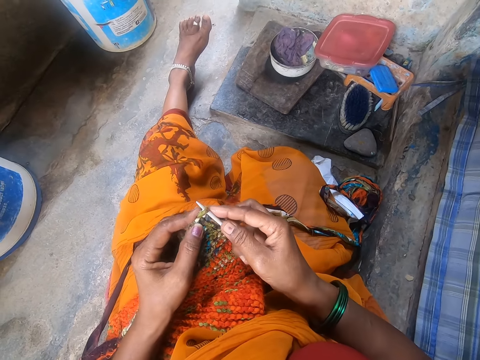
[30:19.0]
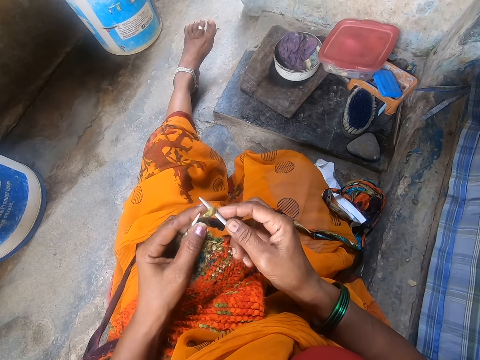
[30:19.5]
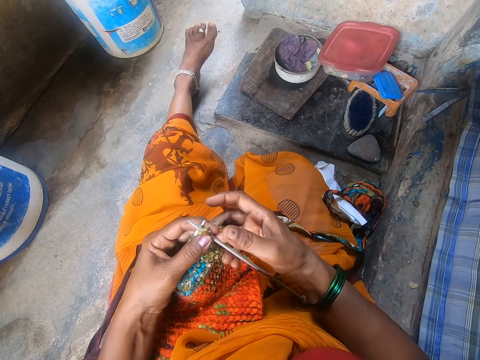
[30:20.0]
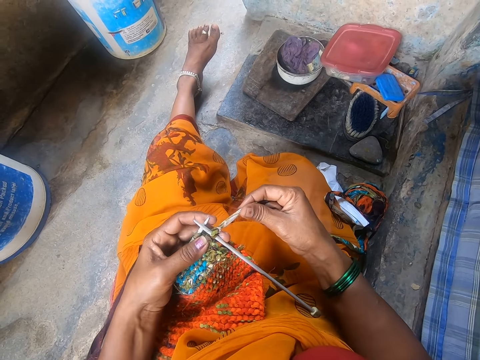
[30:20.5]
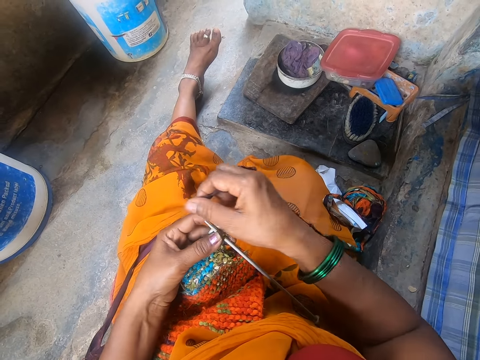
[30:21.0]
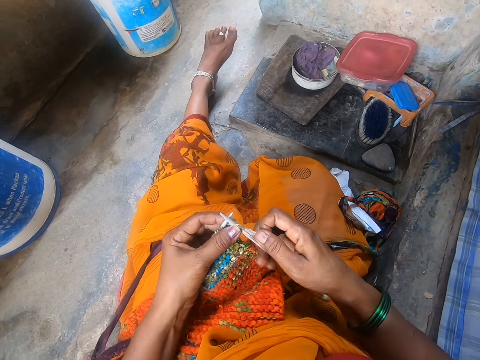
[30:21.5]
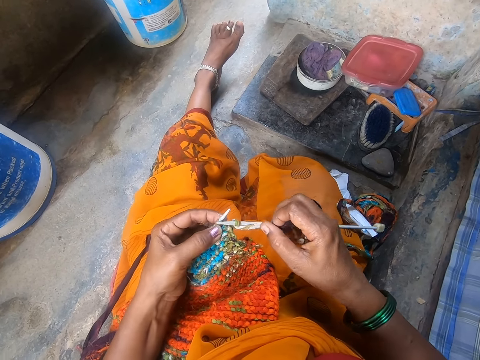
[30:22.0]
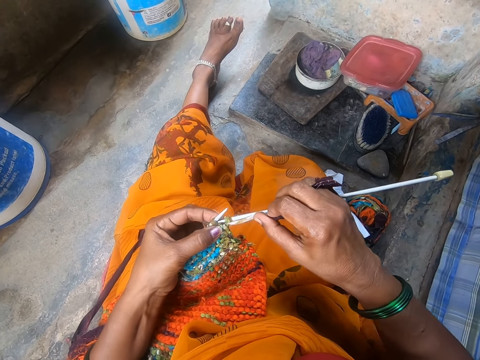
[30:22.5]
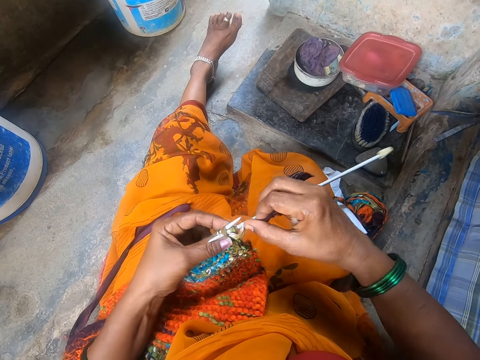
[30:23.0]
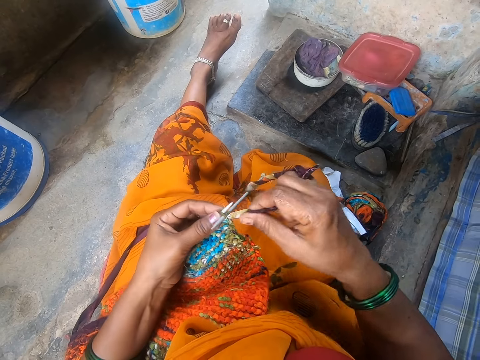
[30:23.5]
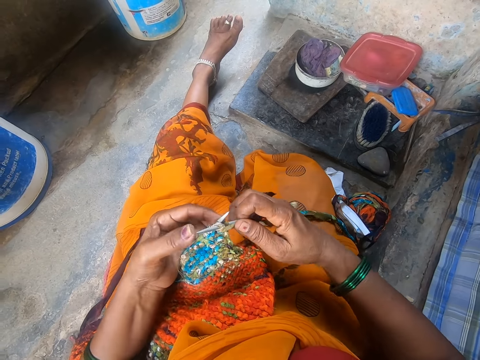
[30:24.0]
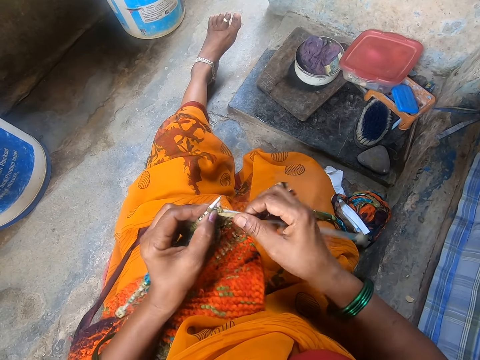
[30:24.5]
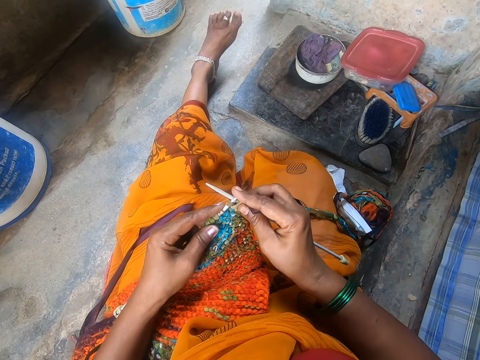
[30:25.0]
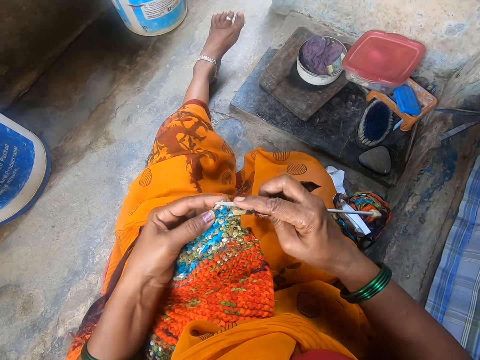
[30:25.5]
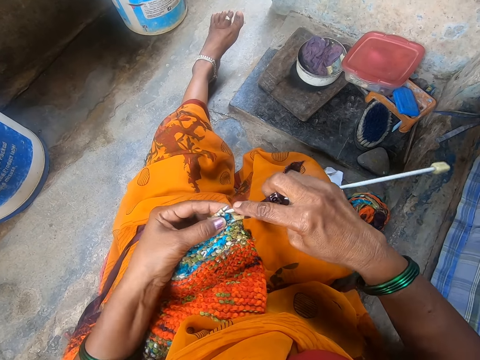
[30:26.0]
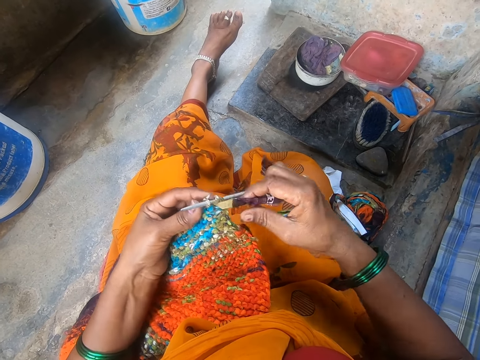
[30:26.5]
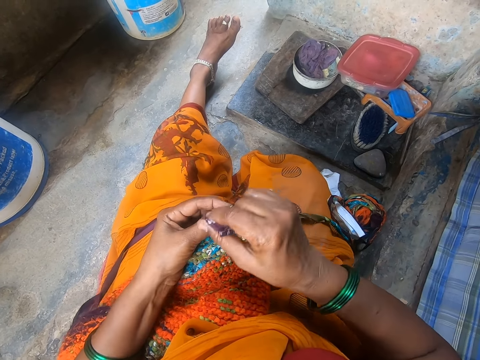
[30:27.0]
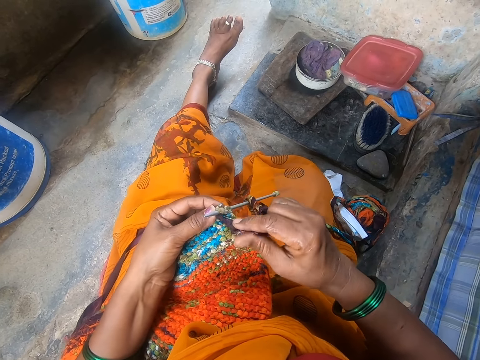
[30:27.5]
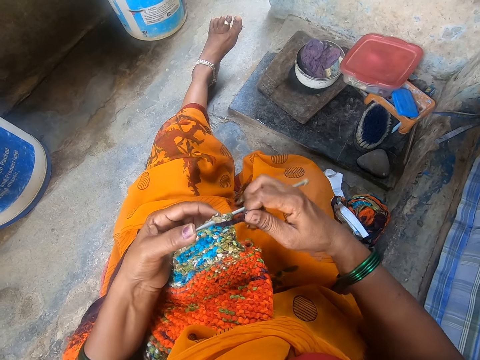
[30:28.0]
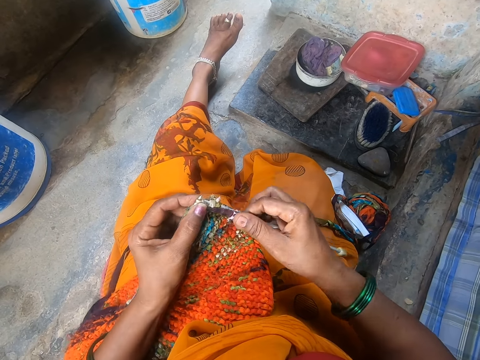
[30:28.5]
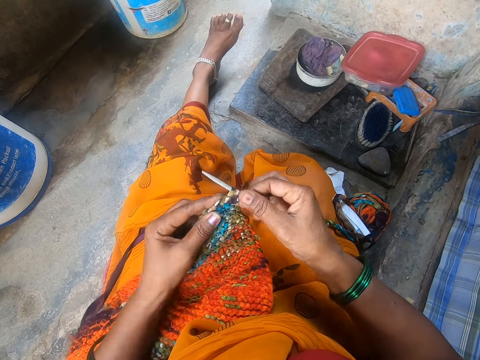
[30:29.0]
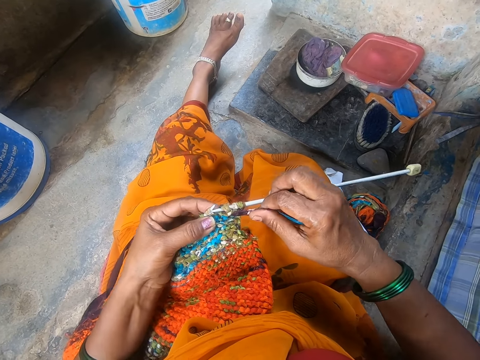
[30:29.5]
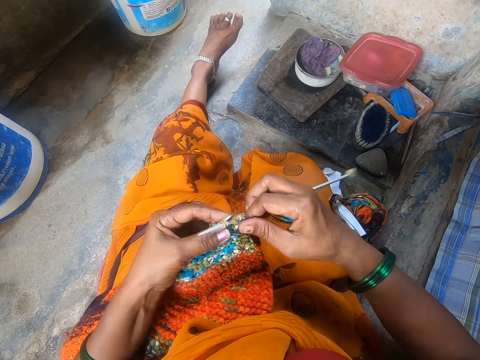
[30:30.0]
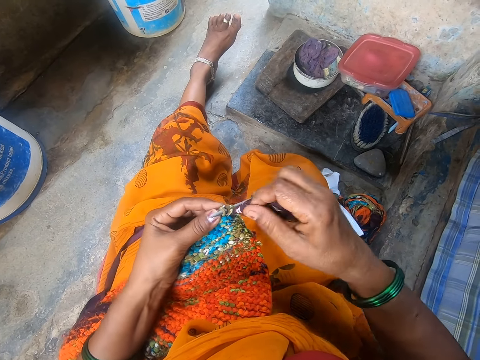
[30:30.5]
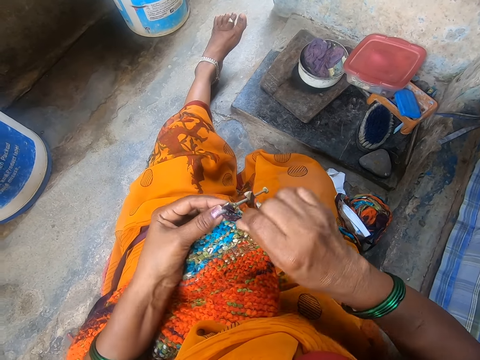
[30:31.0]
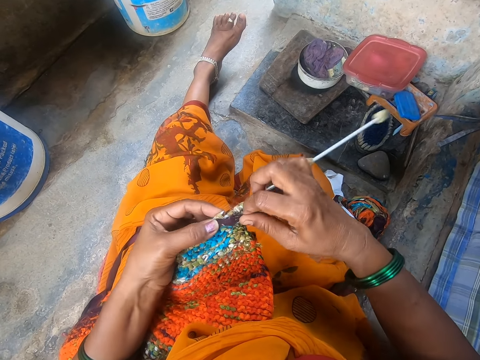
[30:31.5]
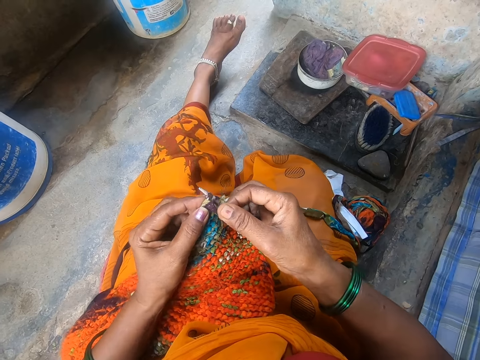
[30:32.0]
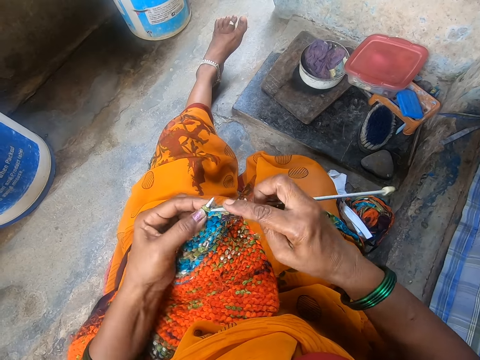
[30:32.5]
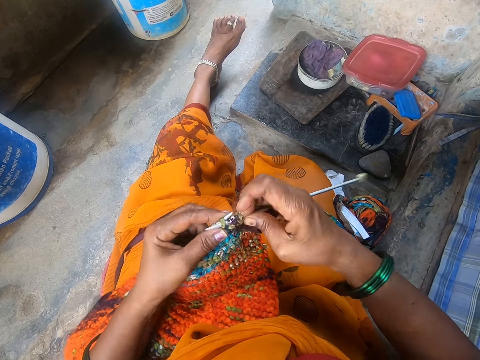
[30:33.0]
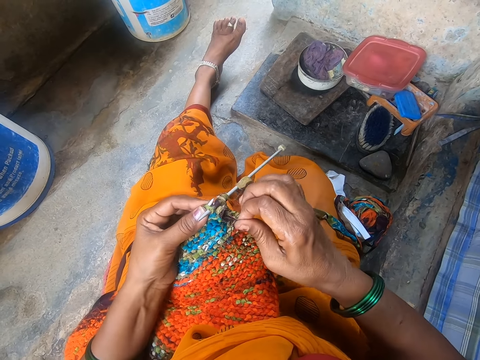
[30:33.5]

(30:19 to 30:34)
The camera wearer crochets the cloth.

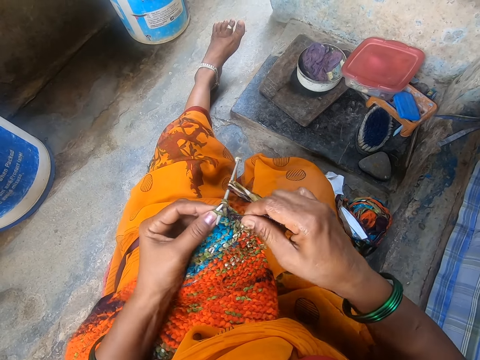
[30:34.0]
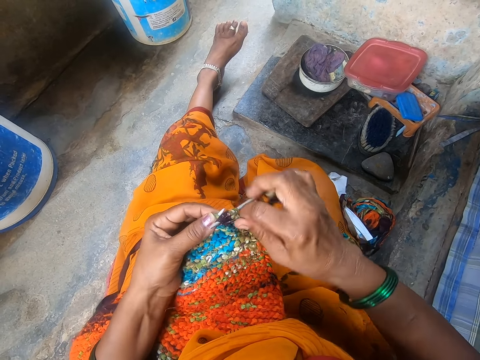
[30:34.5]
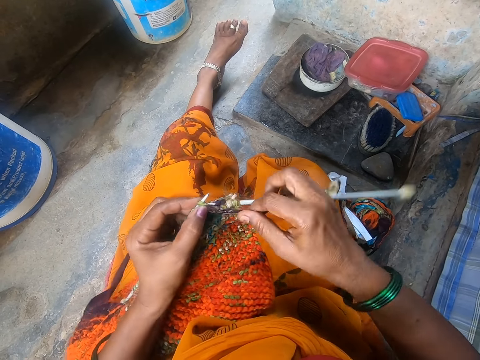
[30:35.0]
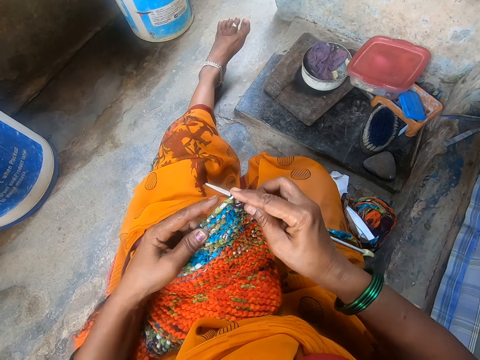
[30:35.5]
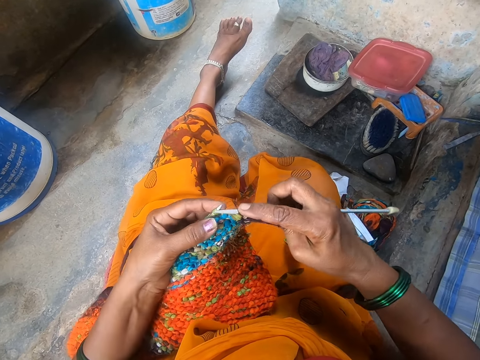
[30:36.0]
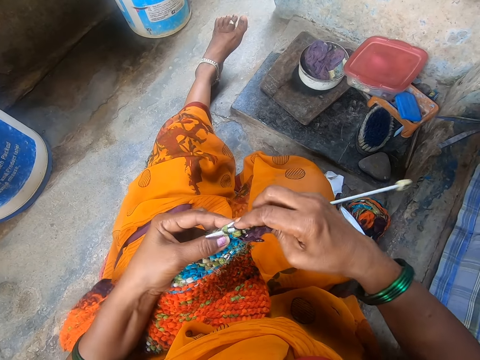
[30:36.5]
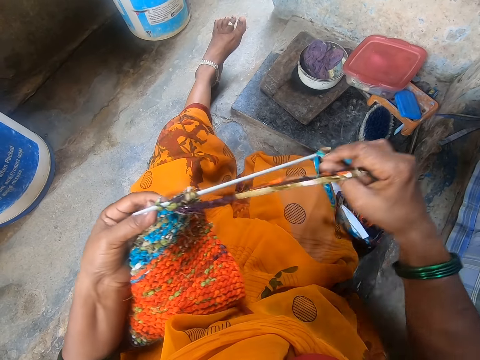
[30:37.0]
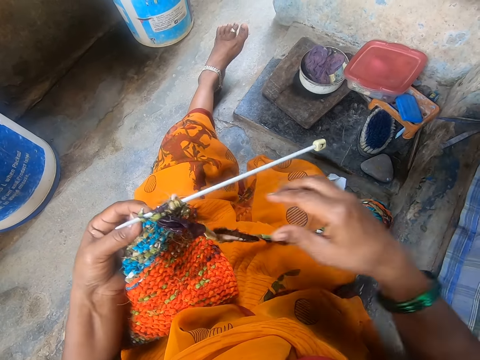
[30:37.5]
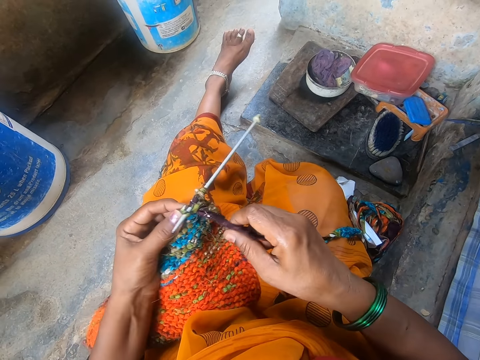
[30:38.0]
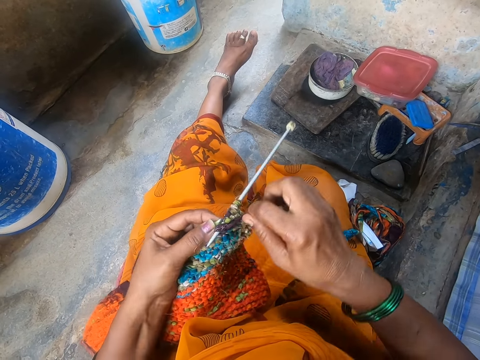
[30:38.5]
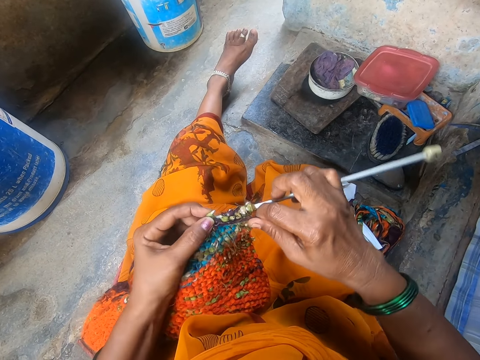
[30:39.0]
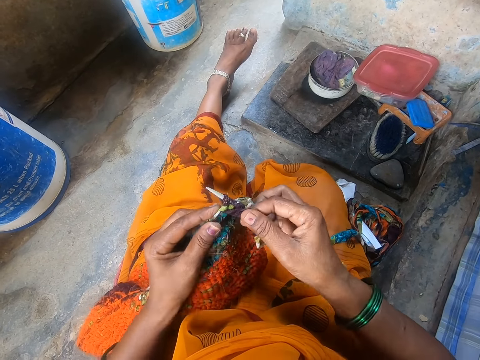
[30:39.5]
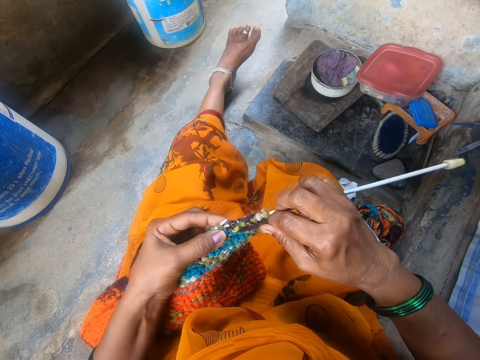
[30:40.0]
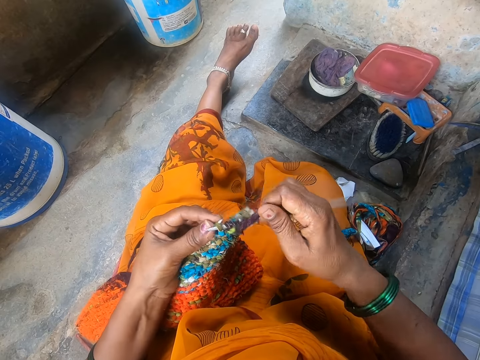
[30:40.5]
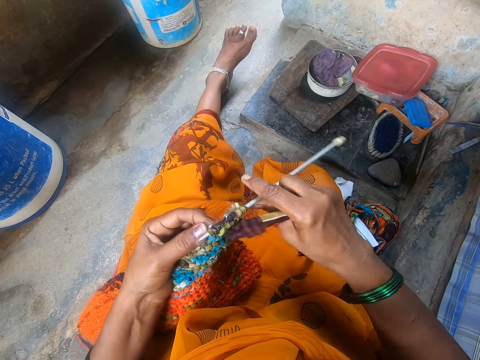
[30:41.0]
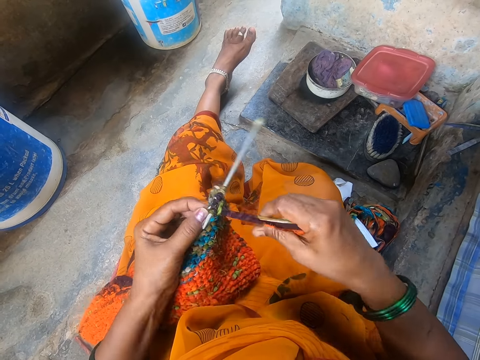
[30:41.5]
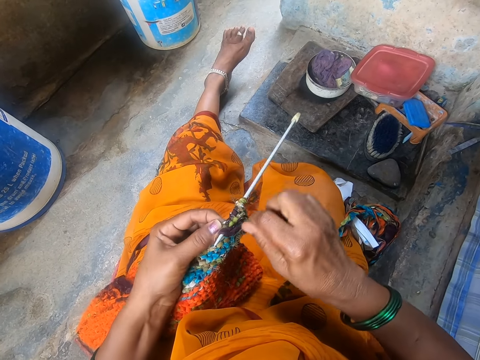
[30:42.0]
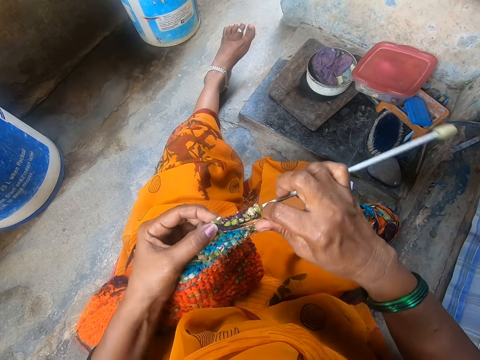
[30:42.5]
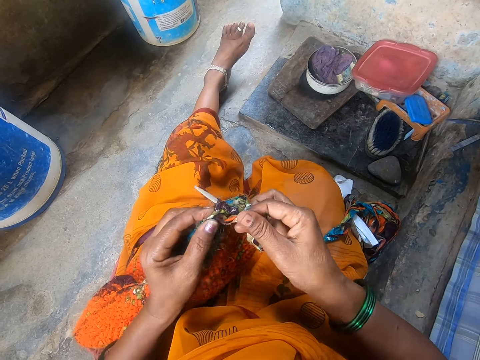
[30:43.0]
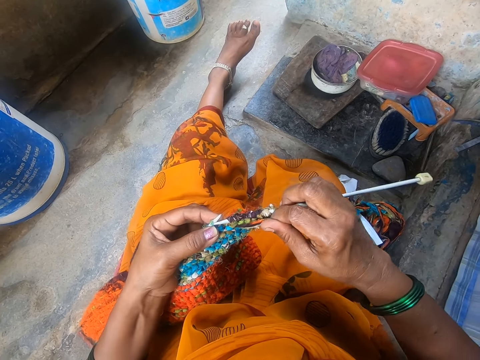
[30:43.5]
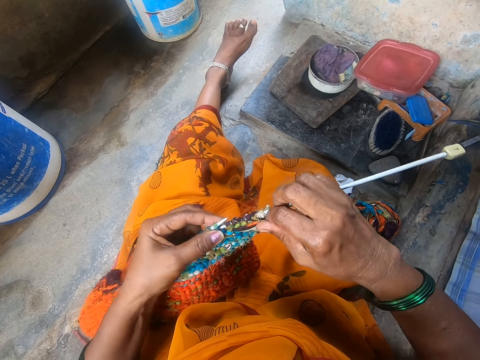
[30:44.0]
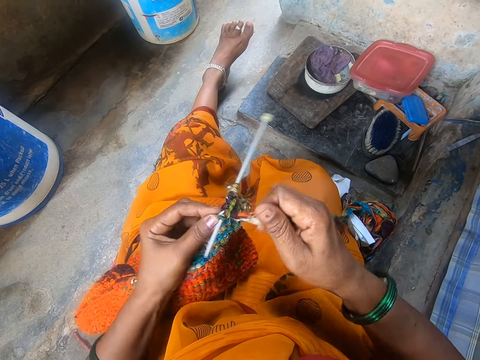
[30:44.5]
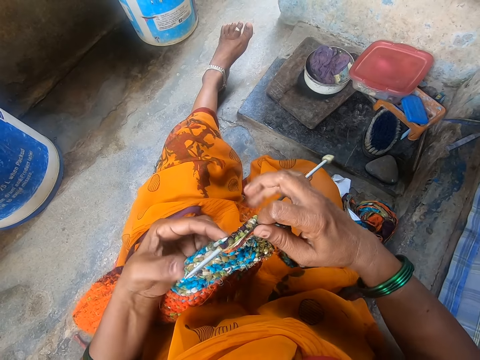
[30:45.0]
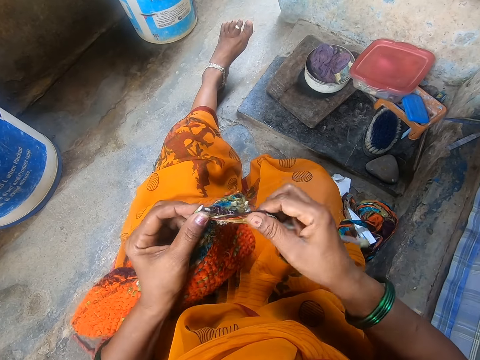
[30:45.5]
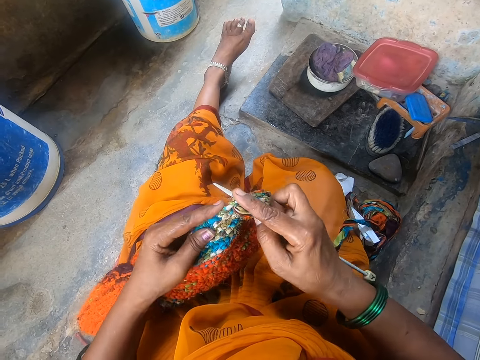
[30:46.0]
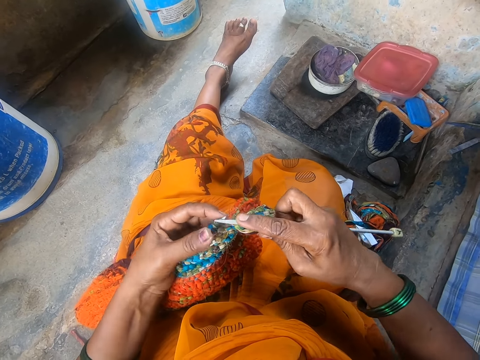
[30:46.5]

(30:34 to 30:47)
The camera wearer straightens the cloth and moves the hand. They pull the knitting wool. They move the cloth and crochet the cloth.
